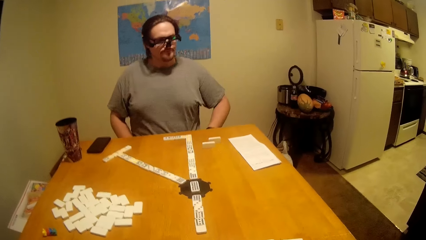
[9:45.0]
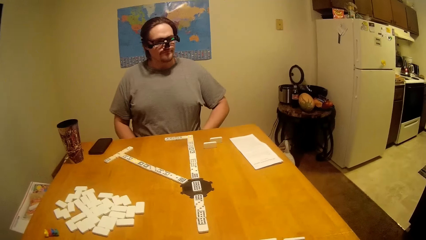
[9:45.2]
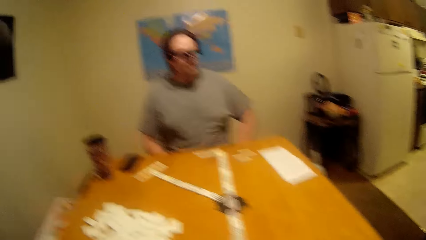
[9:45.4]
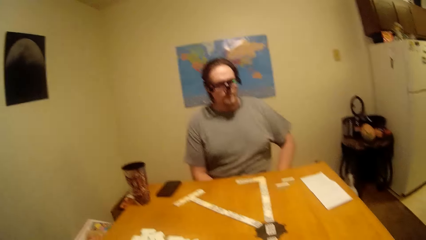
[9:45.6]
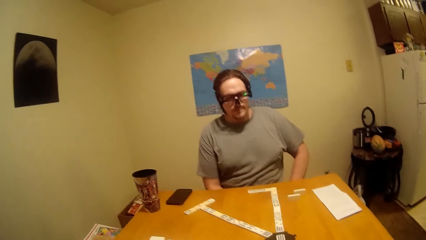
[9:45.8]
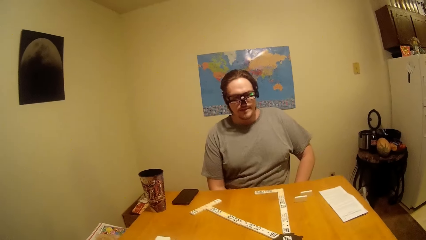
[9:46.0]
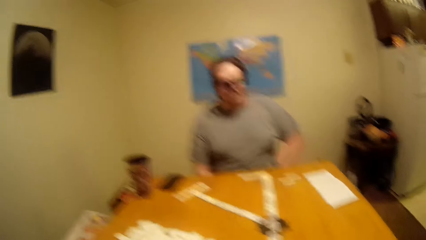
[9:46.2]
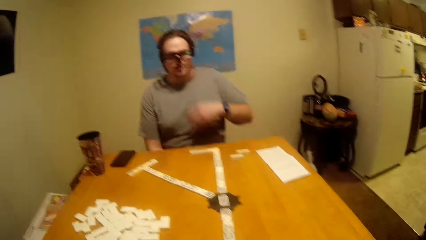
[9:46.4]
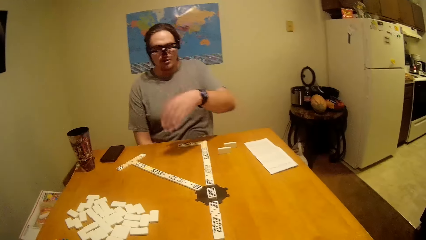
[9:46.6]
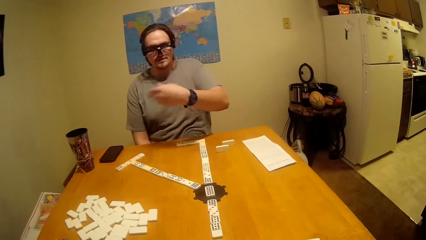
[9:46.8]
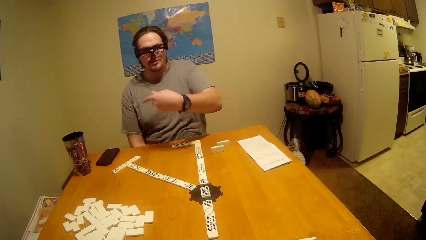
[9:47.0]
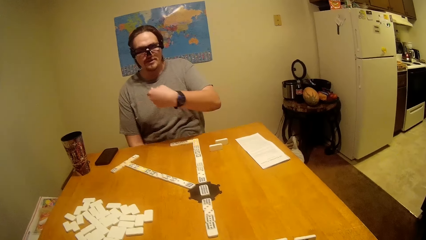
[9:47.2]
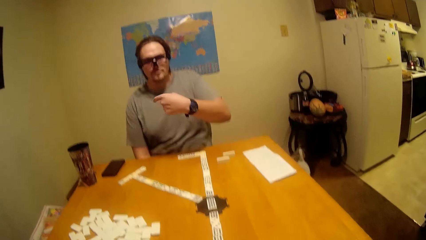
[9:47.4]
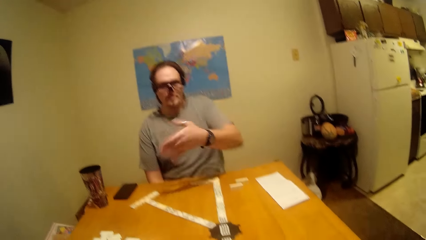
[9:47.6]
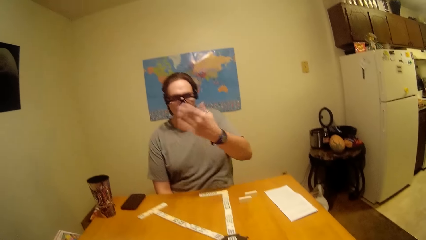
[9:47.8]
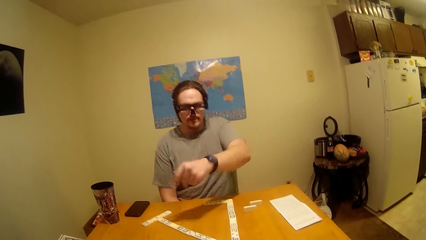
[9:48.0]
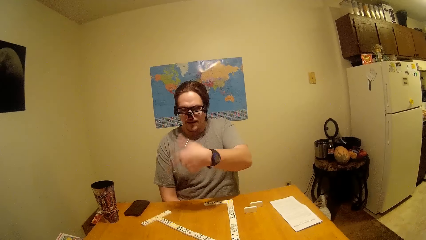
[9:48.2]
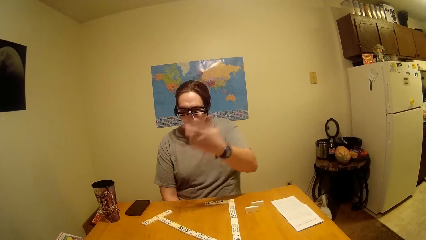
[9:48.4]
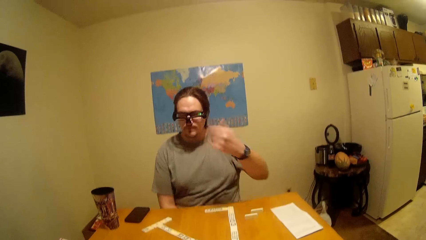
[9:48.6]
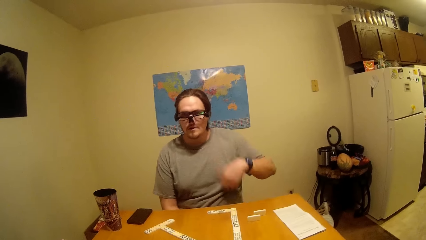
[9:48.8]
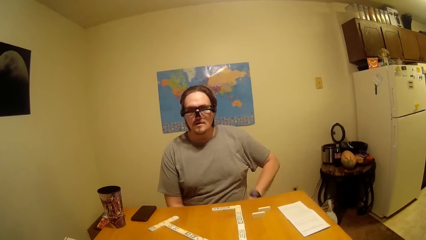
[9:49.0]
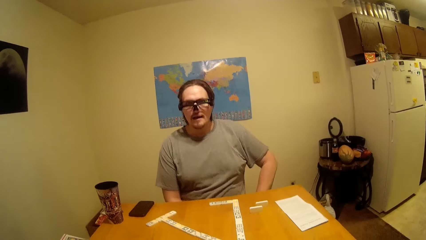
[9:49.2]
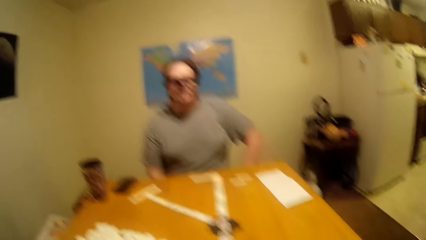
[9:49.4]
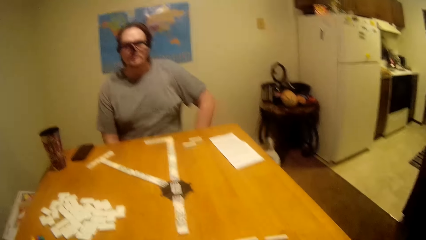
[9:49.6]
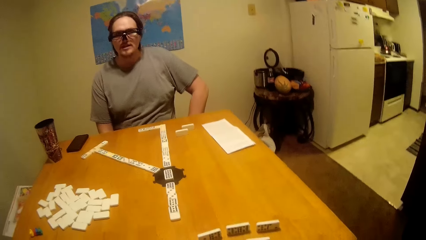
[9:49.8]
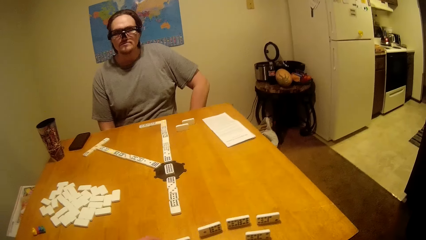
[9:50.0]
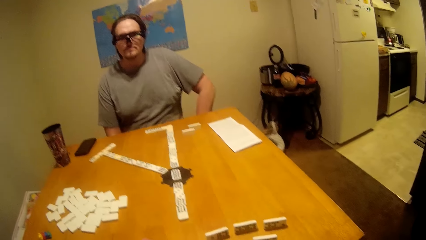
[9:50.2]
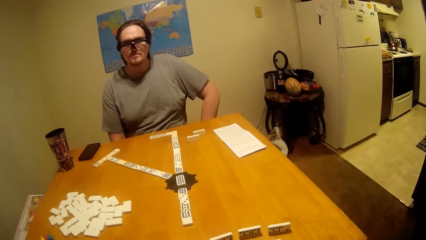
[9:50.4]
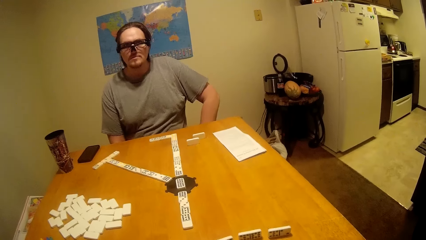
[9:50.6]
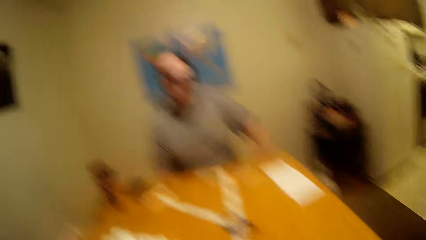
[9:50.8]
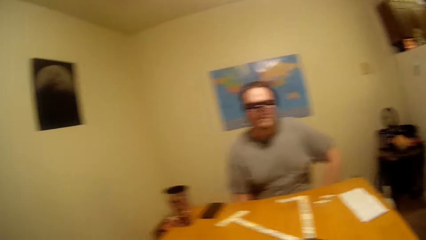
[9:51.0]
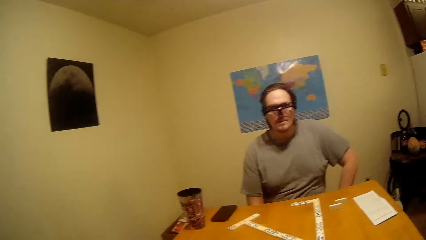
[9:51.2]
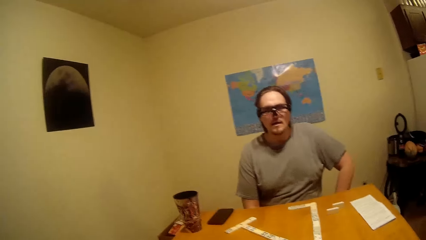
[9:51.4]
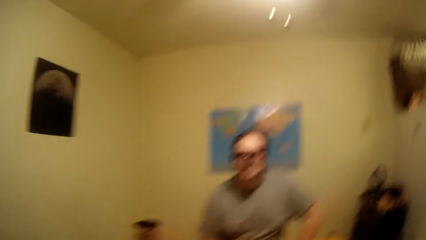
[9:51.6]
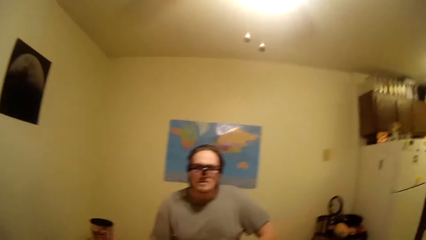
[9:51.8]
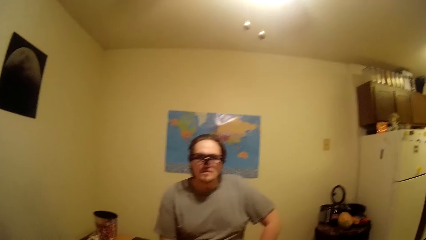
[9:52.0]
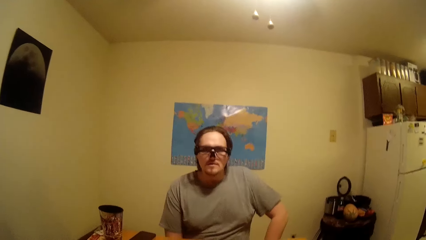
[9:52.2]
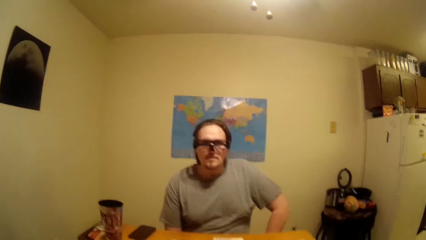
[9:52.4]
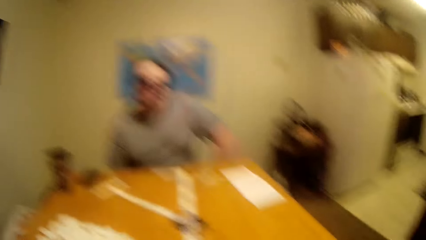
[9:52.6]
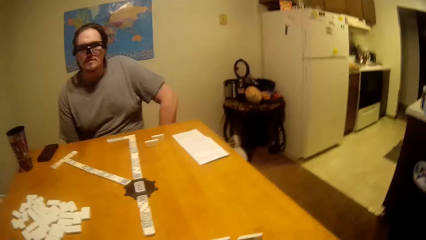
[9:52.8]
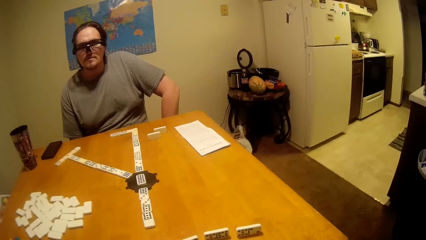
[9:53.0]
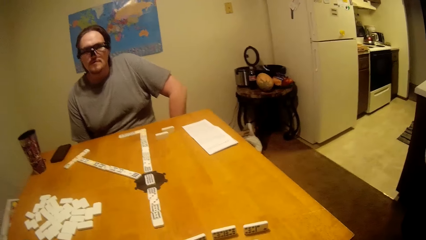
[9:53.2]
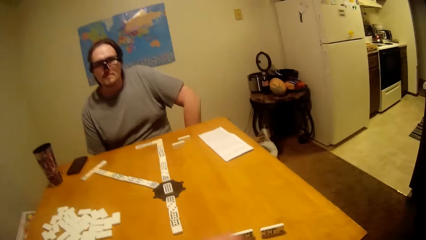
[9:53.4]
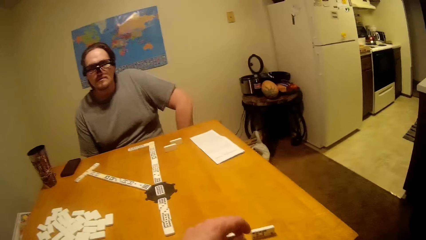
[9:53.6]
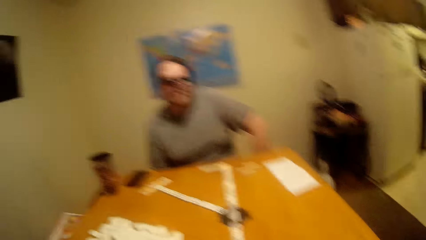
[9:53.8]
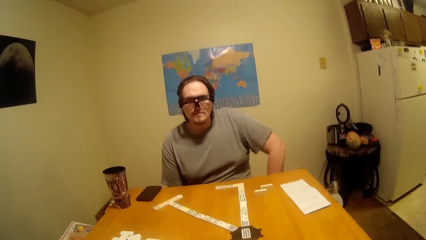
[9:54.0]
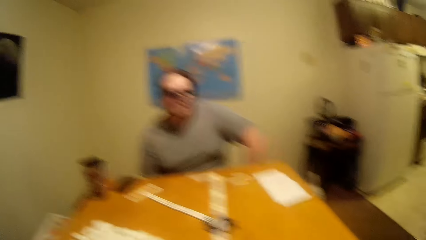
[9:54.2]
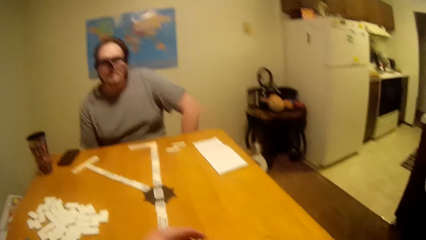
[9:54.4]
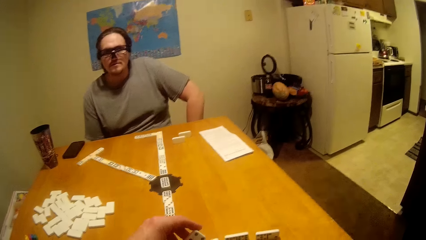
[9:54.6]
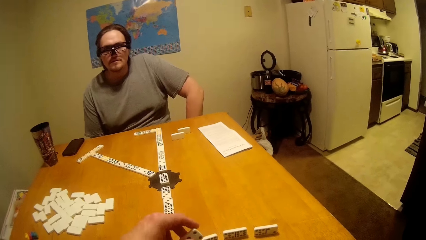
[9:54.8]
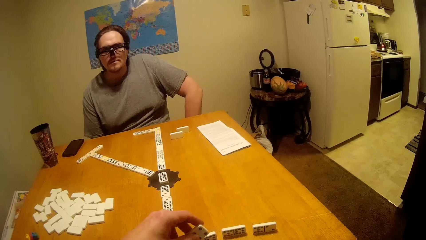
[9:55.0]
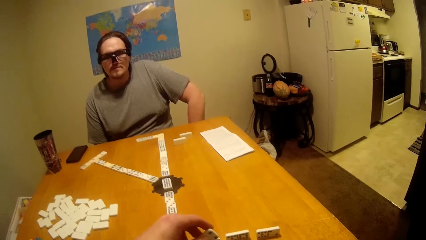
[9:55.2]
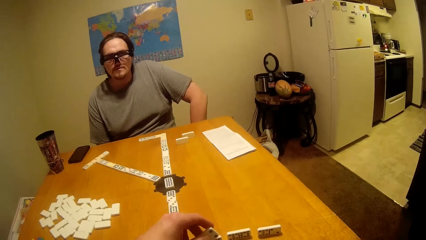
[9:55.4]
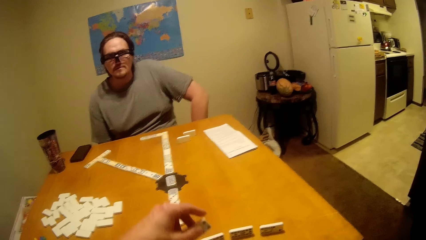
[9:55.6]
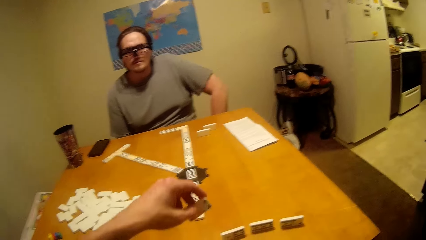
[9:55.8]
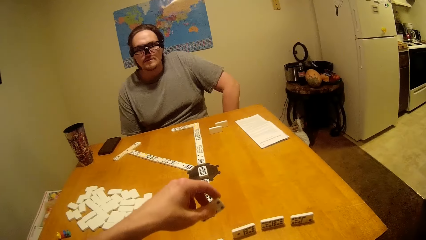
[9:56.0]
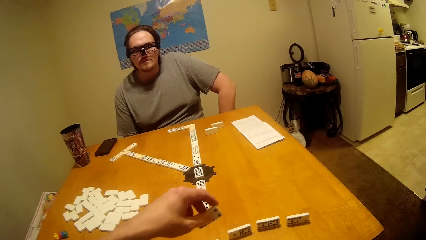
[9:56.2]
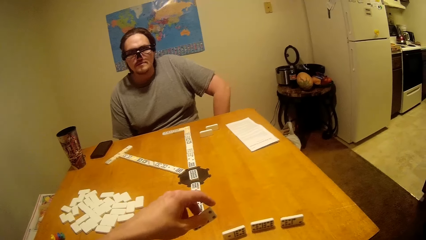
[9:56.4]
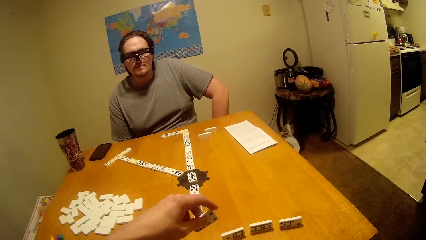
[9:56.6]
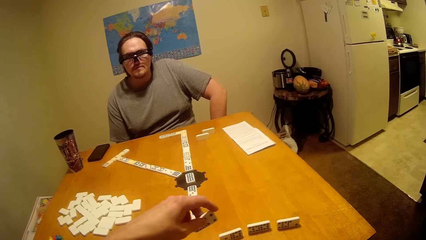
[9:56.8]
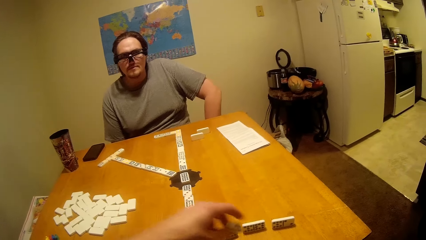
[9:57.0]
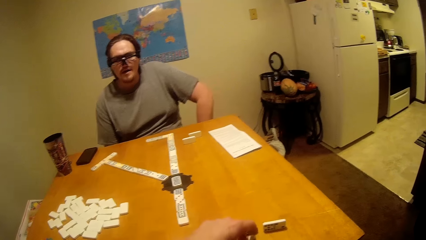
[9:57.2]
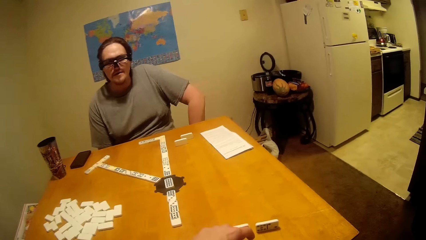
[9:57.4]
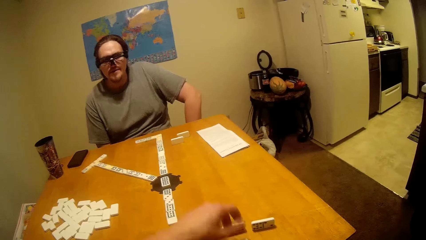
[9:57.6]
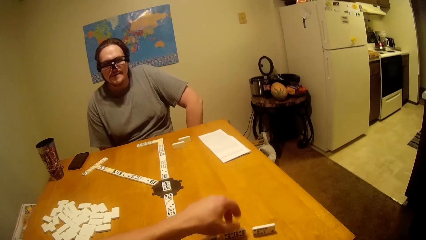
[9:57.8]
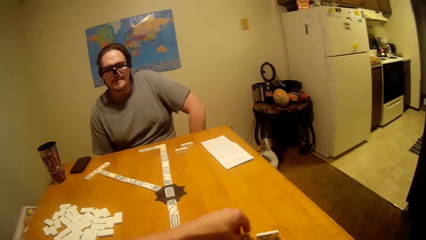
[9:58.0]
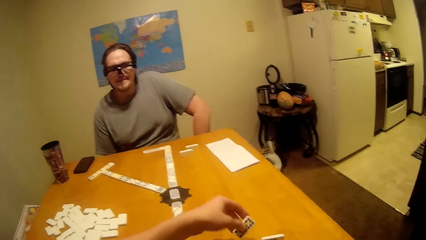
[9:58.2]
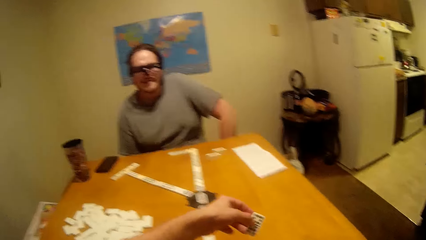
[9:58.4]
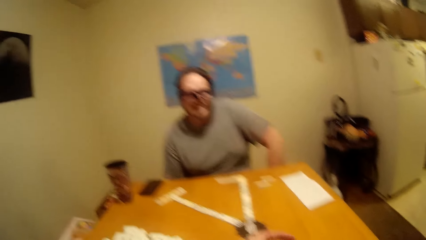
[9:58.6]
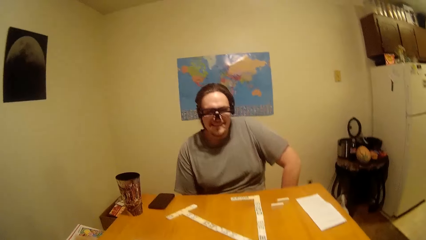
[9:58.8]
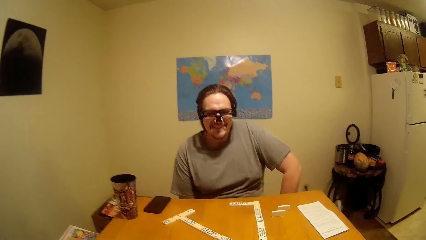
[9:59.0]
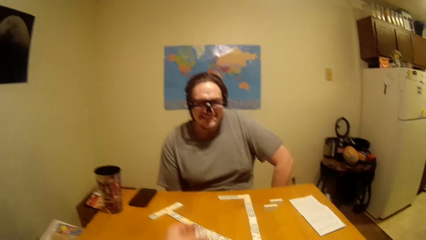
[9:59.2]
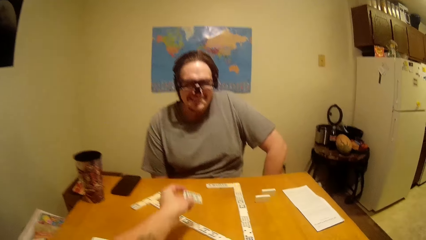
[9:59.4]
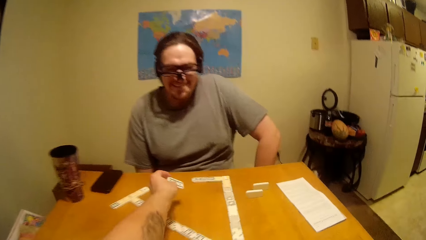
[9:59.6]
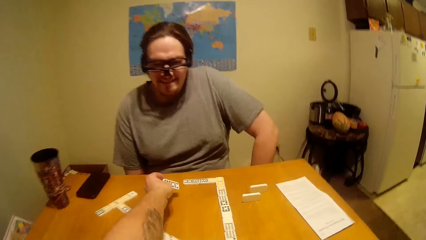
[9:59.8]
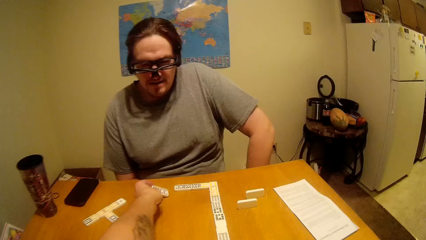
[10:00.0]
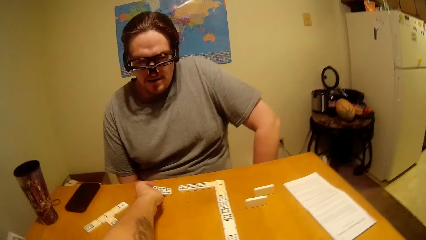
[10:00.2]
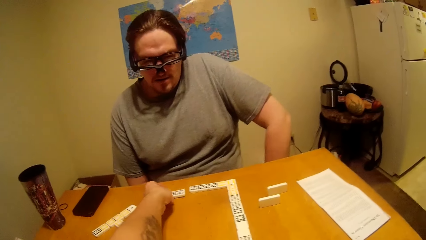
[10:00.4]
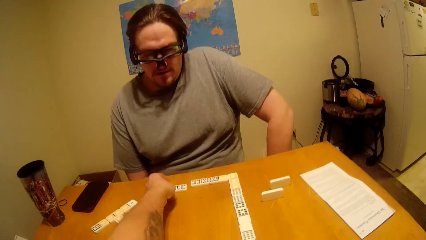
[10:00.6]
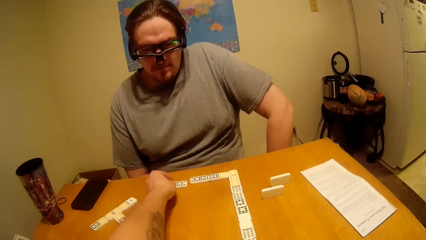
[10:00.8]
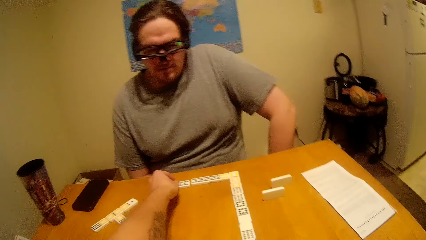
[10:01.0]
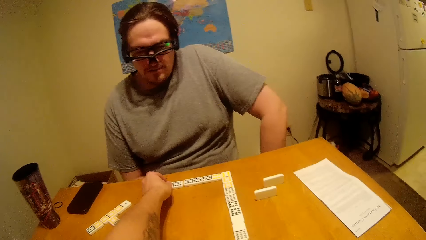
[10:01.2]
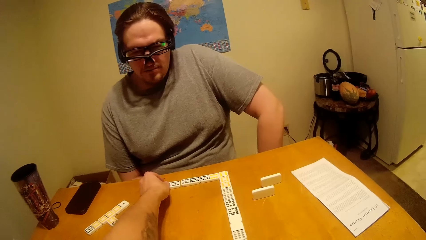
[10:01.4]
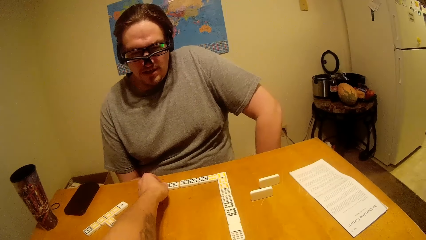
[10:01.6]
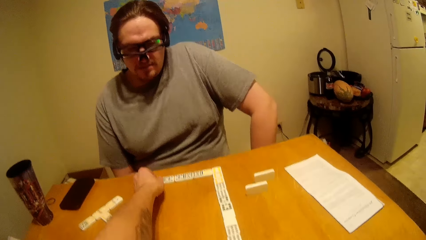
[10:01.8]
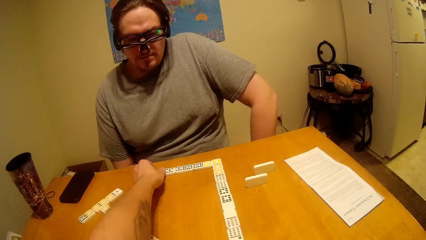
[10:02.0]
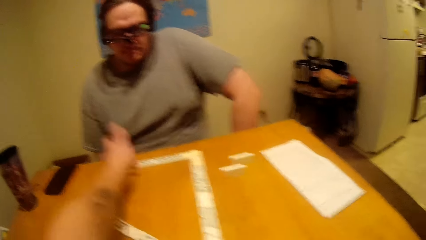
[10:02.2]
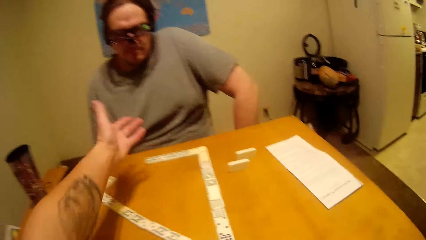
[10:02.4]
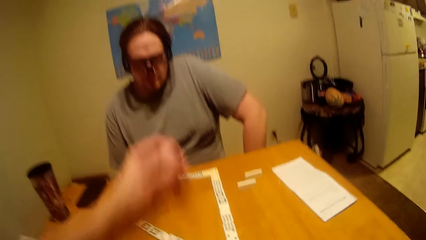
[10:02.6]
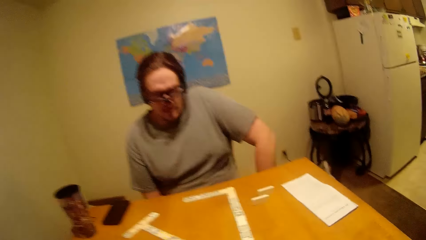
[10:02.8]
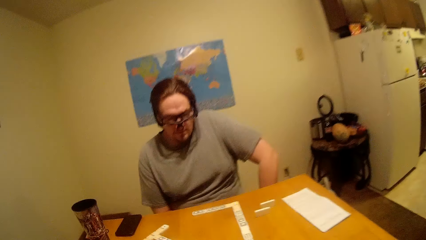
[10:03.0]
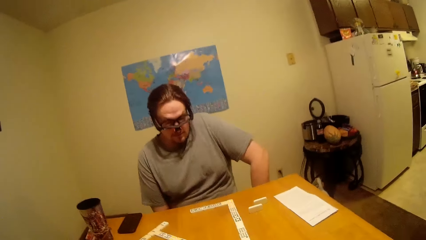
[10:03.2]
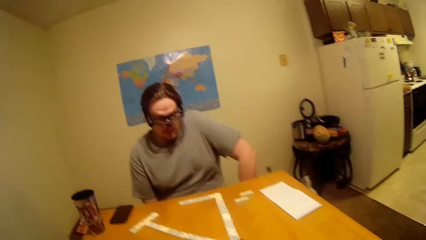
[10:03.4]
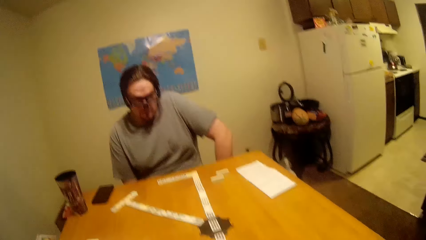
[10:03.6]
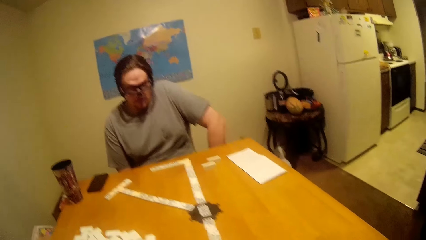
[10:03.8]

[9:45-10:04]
The camera wearer picks up the dice. They put the dice on the table. They play the dominoes. They put the dice in order on the table.
